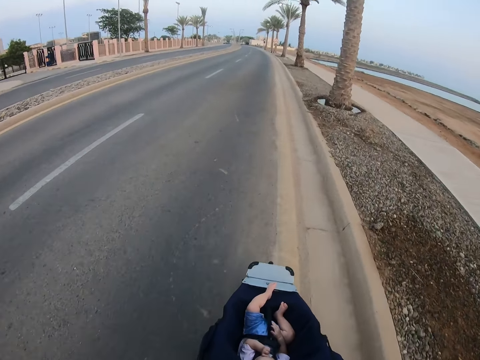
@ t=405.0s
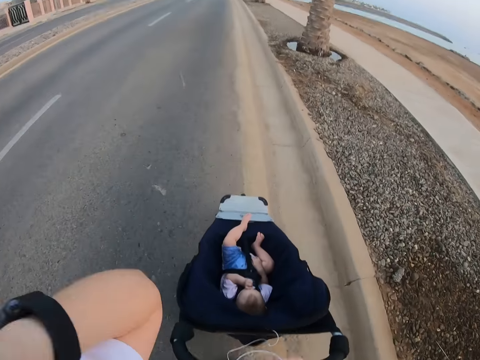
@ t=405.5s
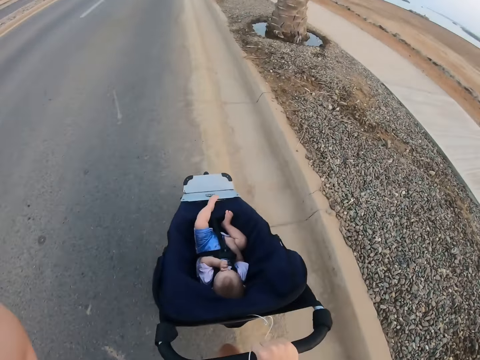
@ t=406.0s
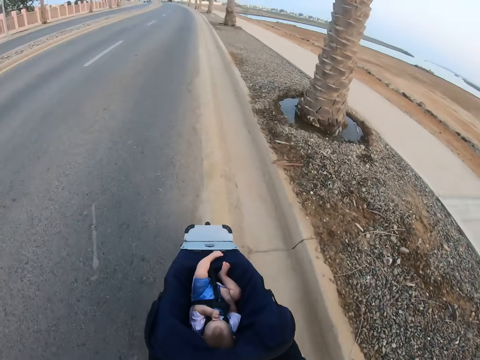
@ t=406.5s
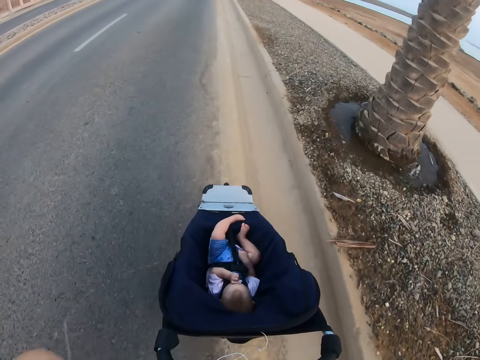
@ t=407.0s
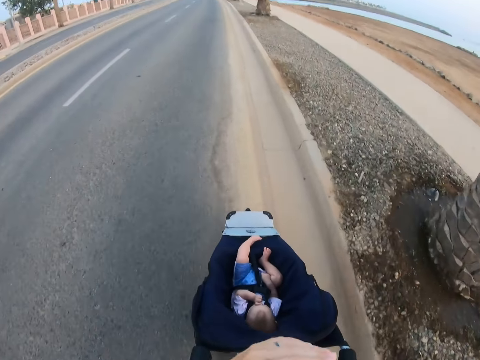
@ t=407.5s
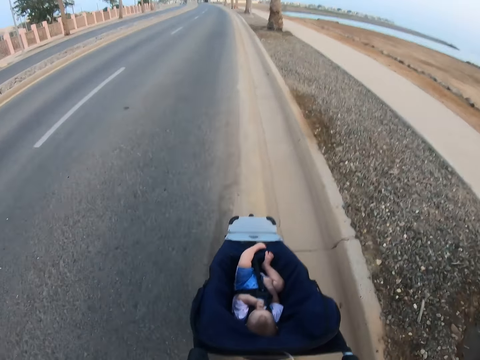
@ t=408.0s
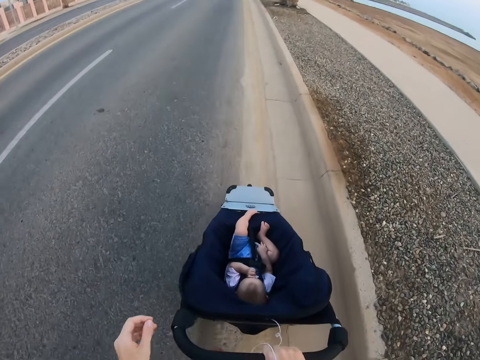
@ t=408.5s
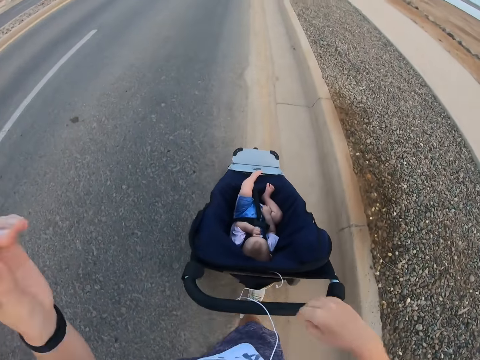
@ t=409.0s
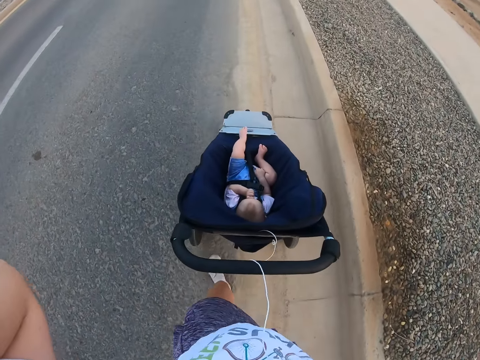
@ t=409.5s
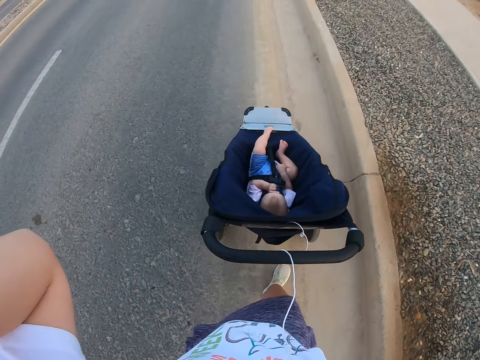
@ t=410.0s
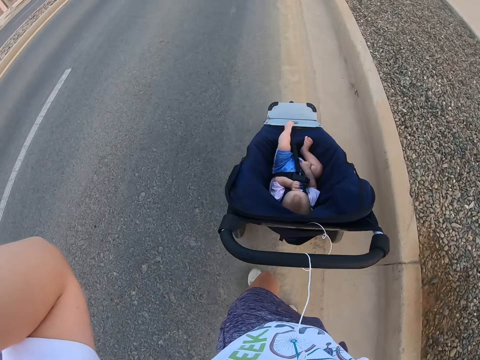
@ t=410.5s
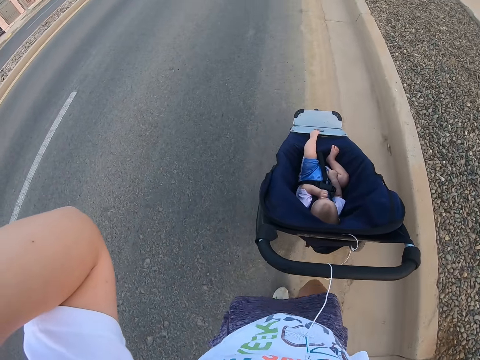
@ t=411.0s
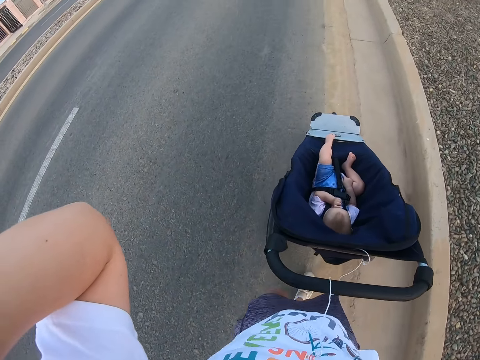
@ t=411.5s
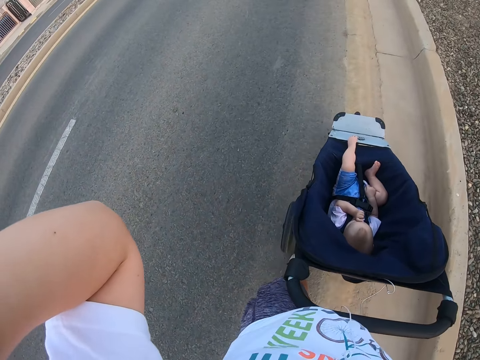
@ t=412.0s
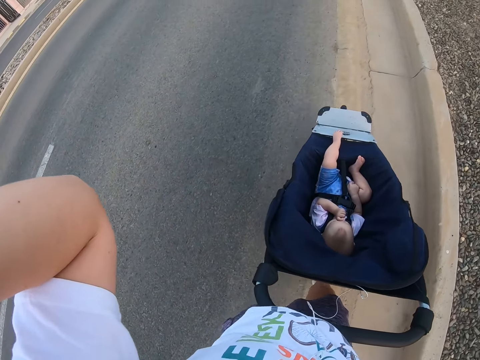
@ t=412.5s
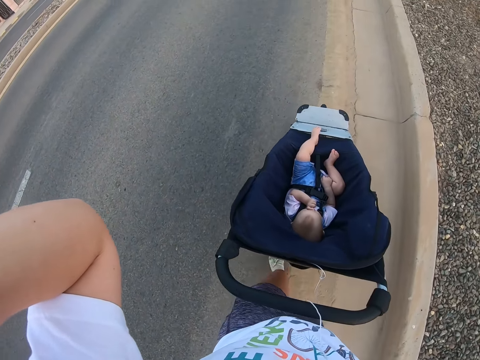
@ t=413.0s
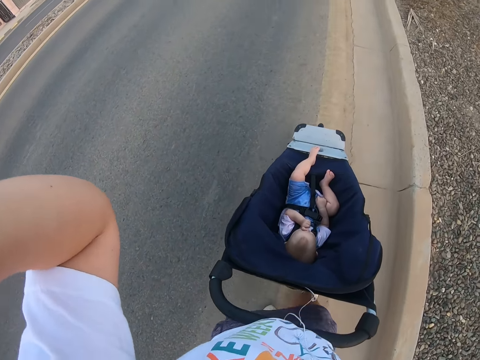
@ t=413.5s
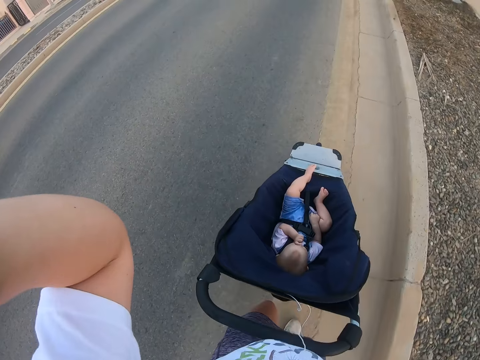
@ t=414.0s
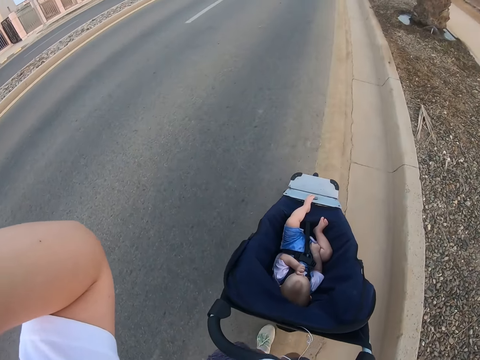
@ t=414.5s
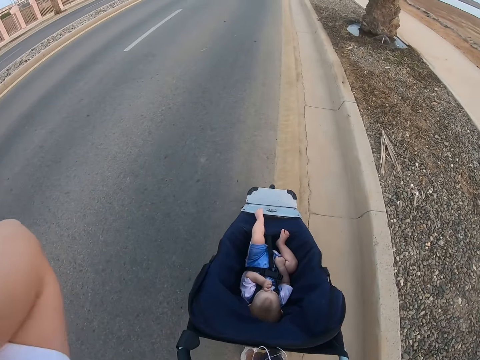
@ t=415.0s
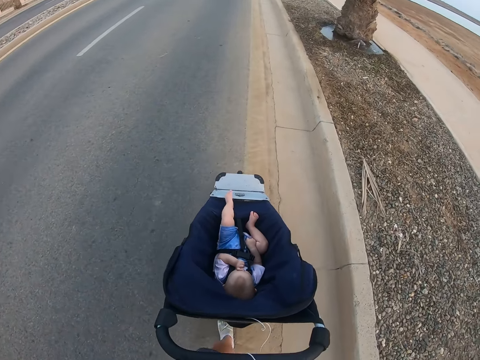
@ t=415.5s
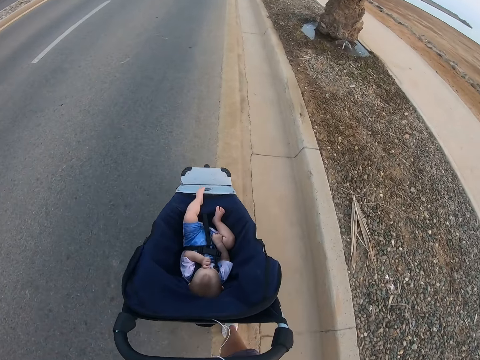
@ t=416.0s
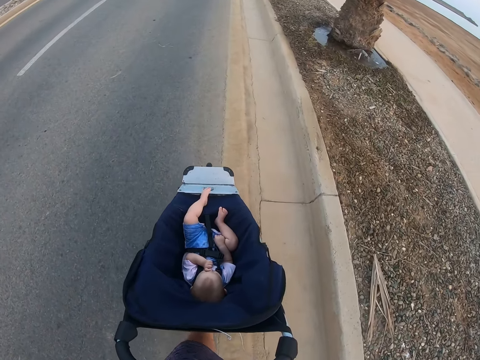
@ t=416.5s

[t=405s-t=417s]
The camera wearer touches herself. They push the baby stroller. They walk slowly. They stare at the baby. They touch themselves.

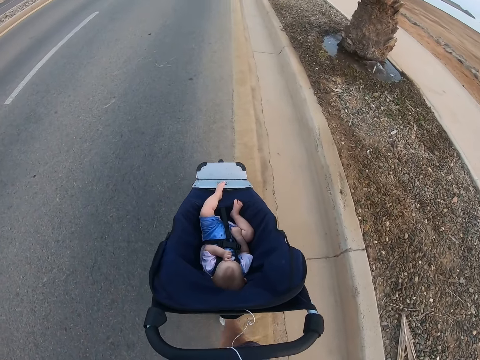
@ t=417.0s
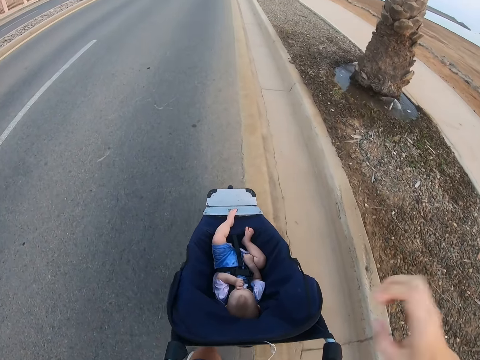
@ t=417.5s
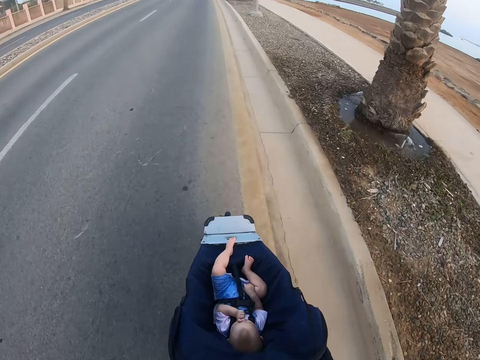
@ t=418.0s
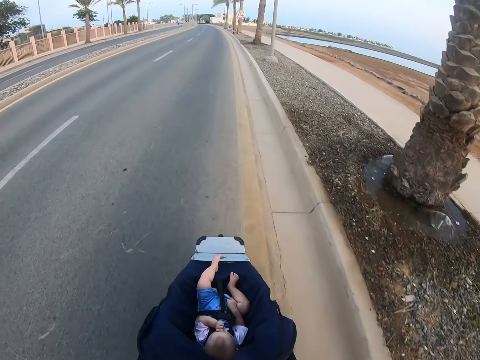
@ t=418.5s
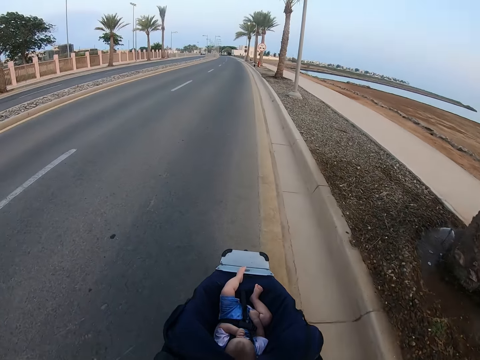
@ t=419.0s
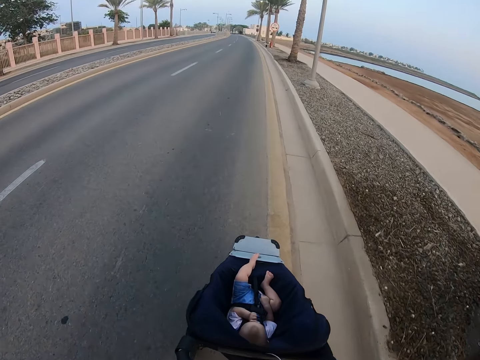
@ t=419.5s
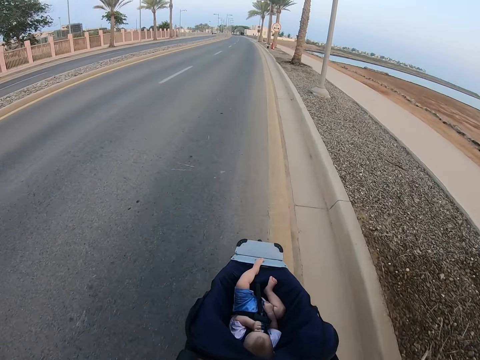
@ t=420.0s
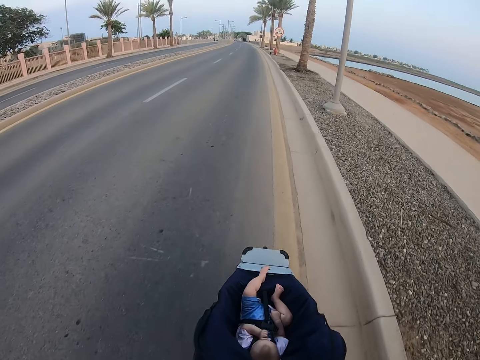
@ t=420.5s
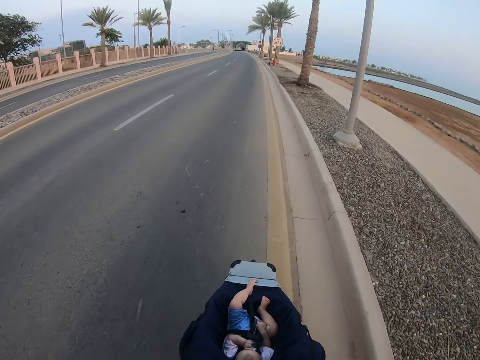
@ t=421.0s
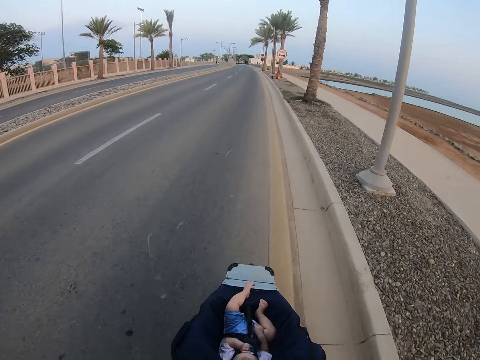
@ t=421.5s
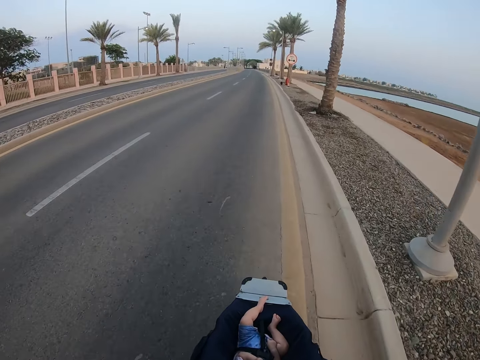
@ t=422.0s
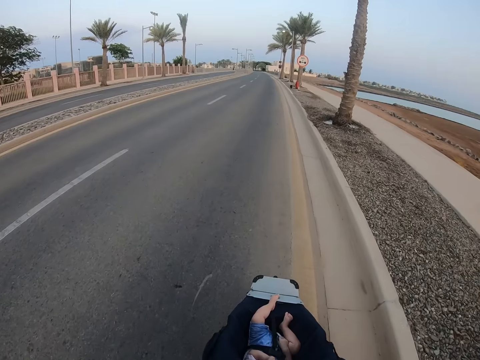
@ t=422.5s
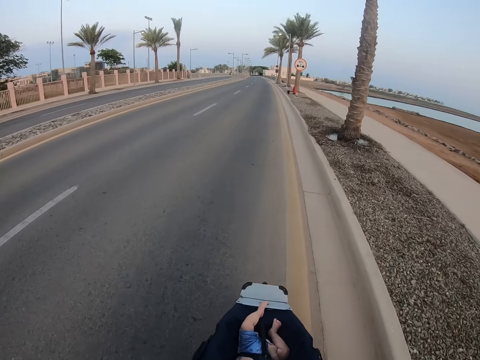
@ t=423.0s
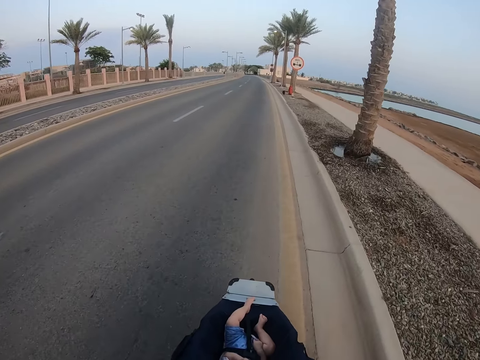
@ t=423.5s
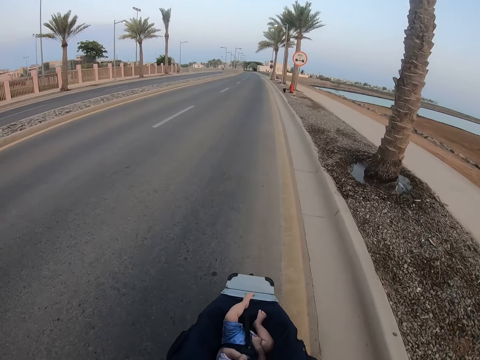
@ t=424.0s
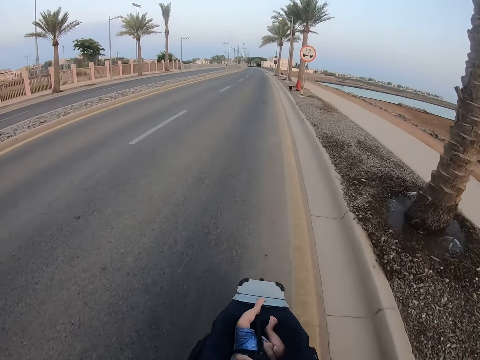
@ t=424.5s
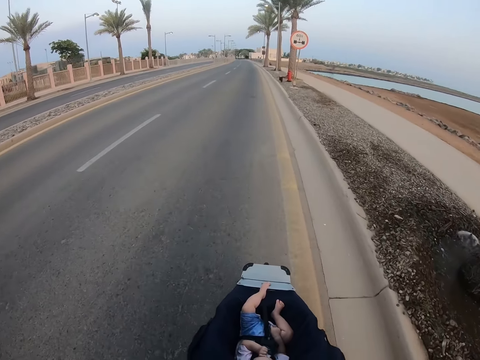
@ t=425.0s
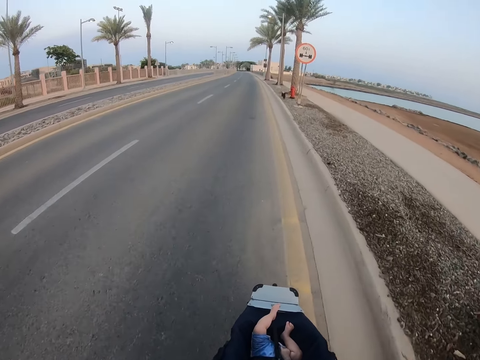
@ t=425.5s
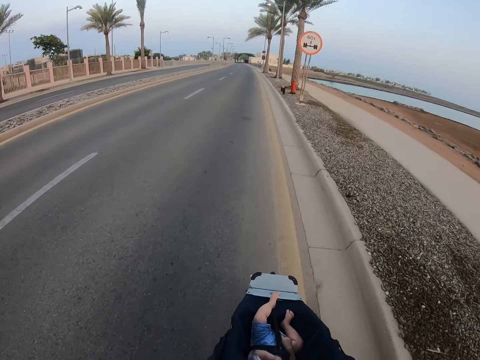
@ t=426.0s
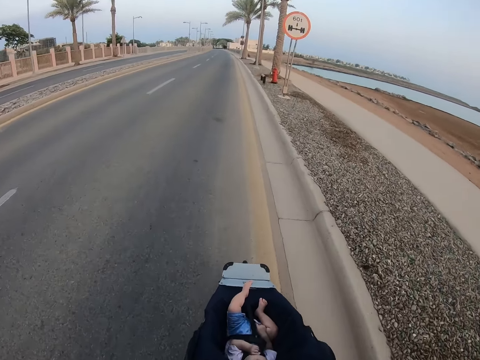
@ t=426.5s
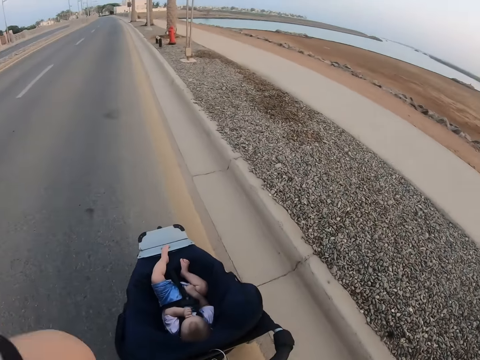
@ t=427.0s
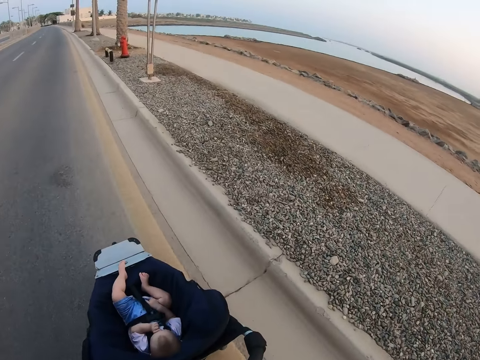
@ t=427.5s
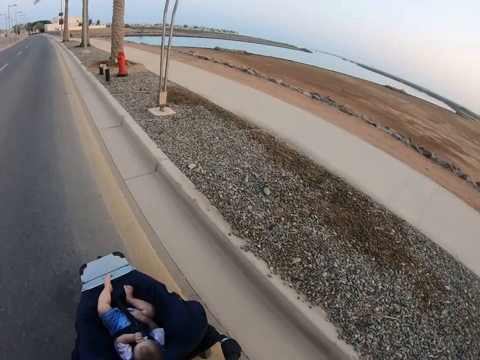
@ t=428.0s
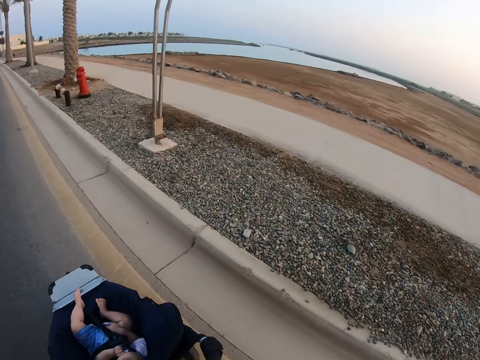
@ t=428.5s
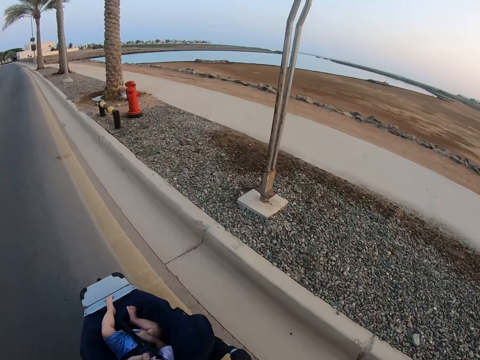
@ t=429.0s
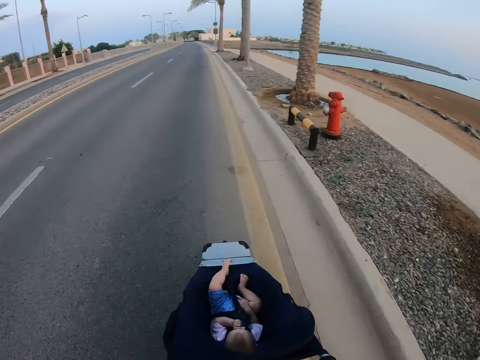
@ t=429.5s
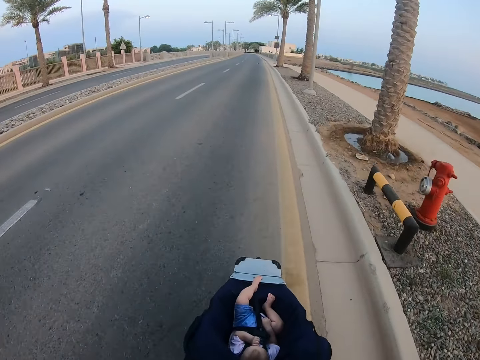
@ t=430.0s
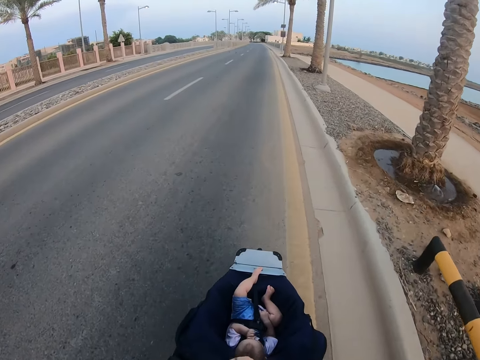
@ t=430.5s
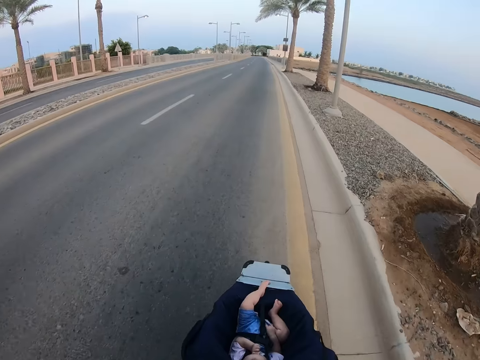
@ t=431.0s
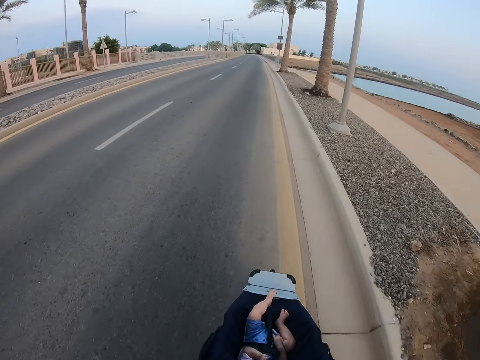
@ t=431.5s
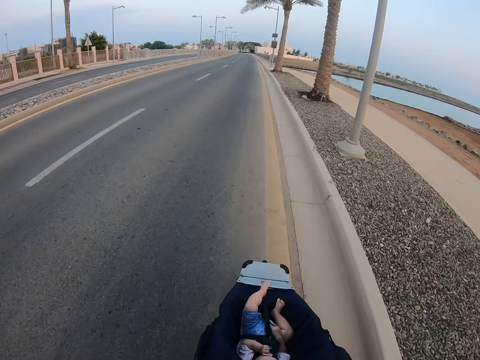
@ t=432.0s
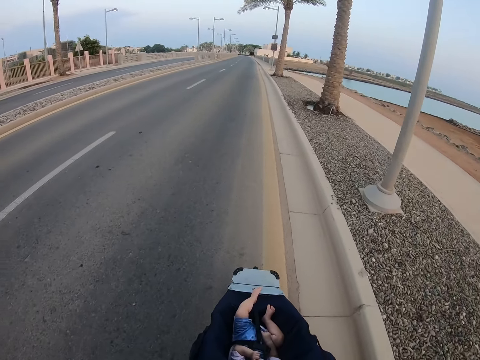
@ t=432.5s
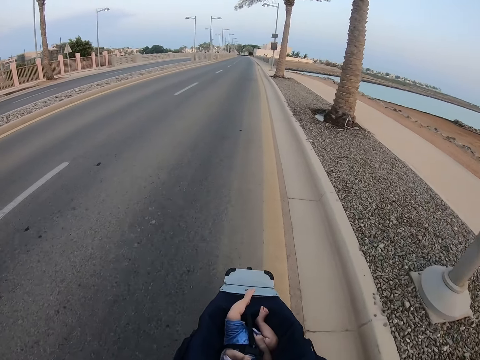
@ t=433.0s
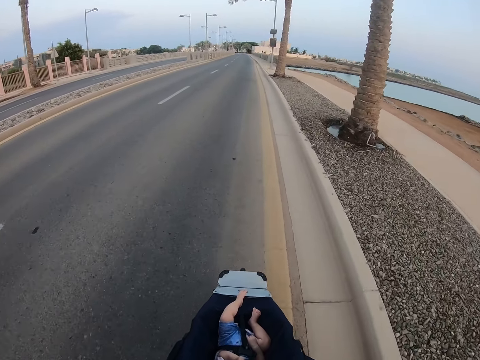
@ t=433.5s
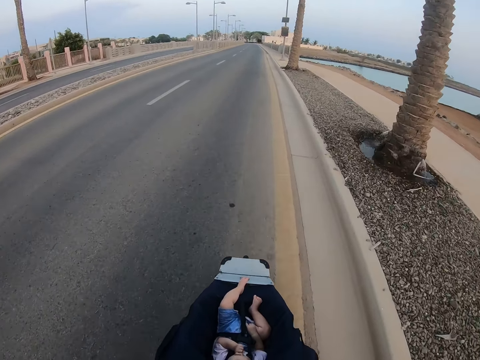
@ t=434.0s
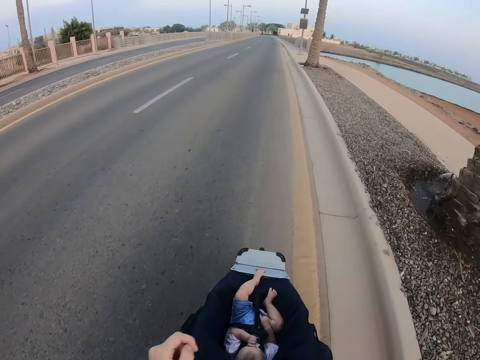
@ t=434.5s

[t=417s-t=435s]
The camera wearer stares at the baby. They push the baby stroller. They start to jog. They look around. They push the baby stroller.
